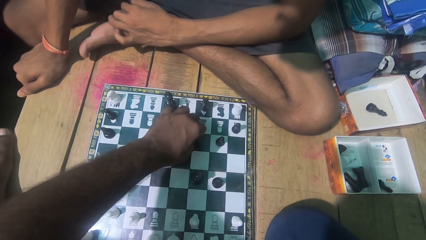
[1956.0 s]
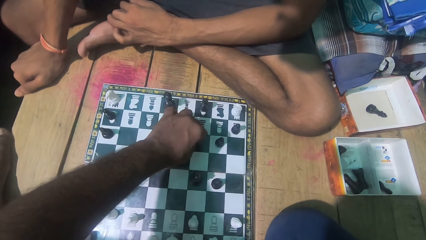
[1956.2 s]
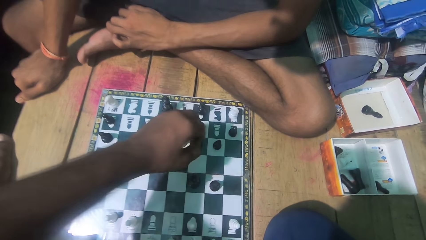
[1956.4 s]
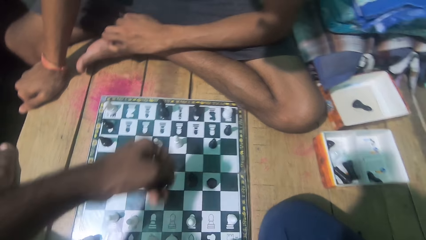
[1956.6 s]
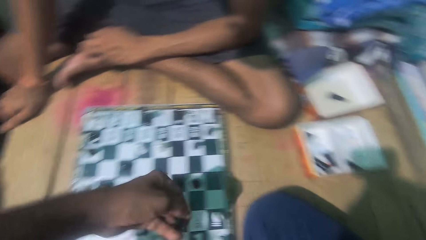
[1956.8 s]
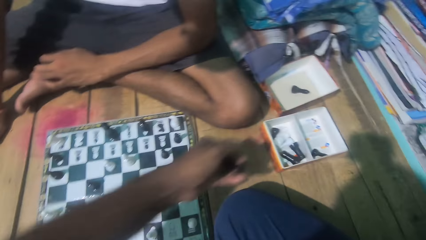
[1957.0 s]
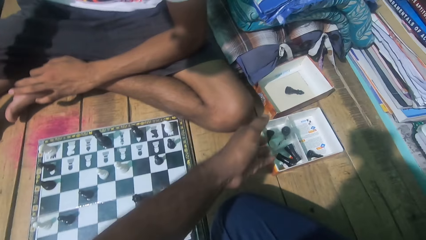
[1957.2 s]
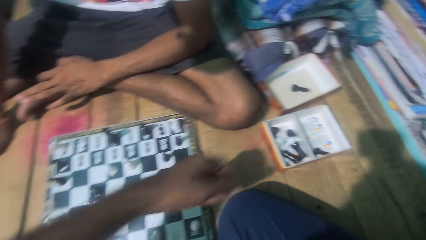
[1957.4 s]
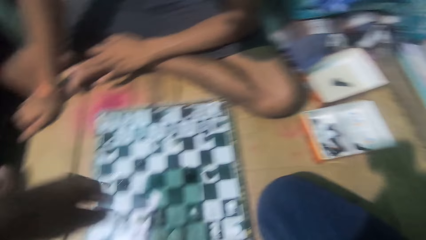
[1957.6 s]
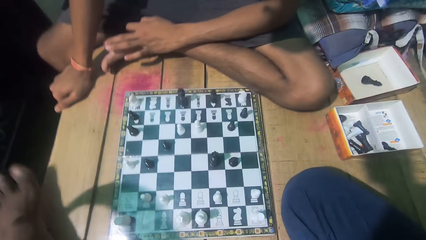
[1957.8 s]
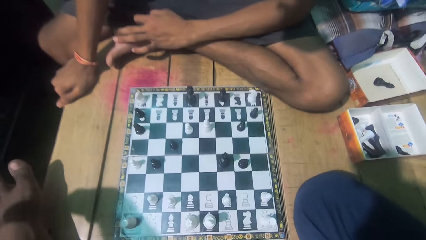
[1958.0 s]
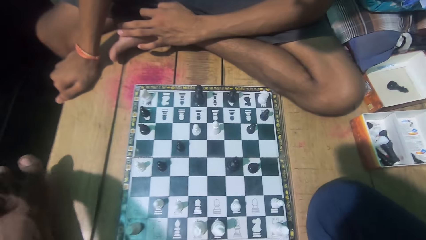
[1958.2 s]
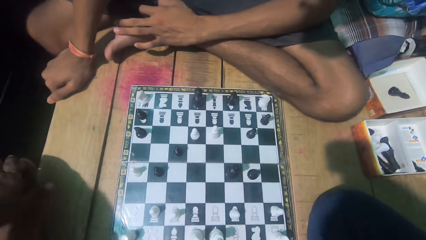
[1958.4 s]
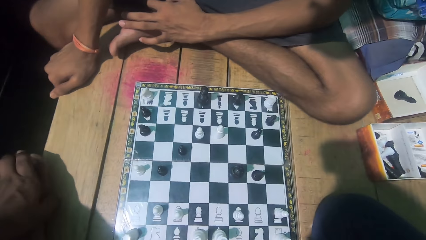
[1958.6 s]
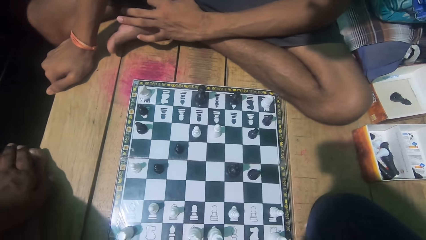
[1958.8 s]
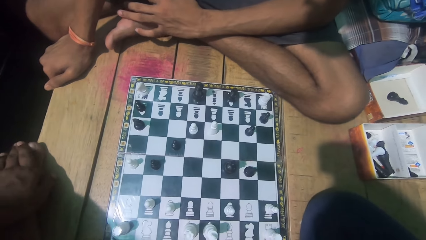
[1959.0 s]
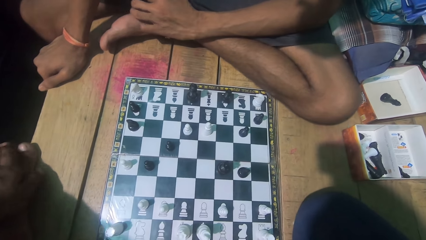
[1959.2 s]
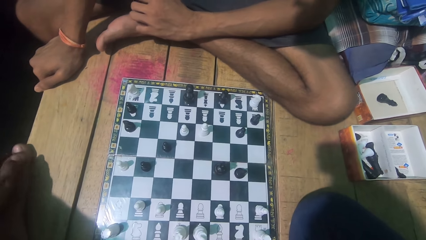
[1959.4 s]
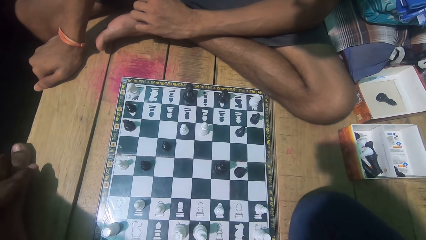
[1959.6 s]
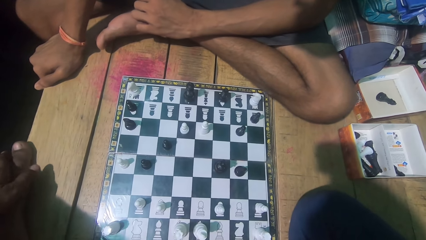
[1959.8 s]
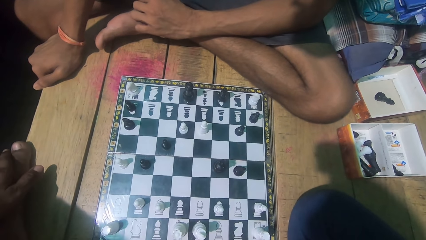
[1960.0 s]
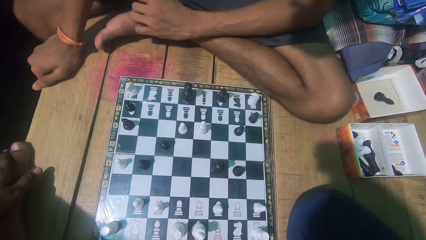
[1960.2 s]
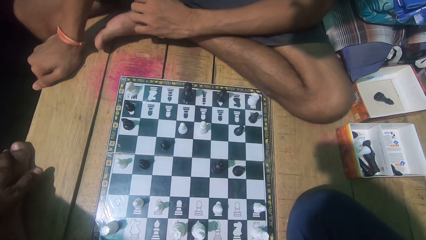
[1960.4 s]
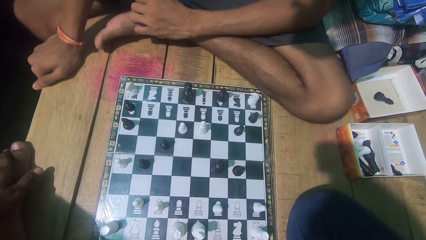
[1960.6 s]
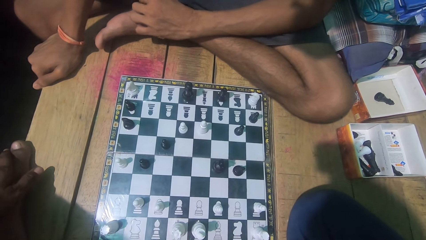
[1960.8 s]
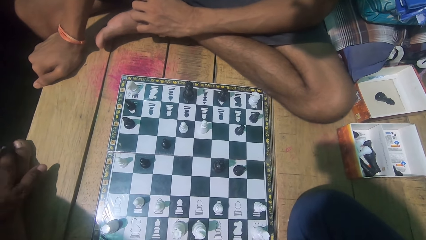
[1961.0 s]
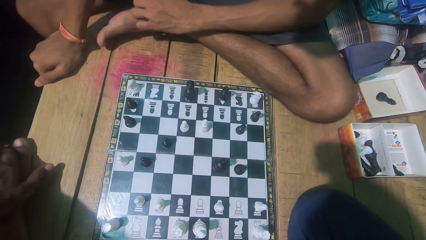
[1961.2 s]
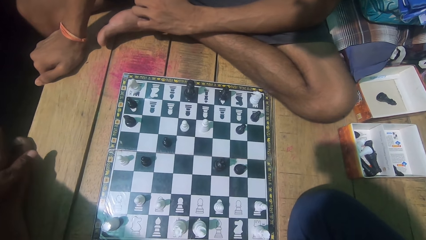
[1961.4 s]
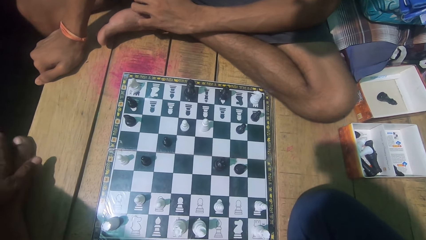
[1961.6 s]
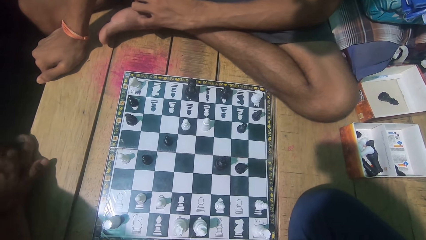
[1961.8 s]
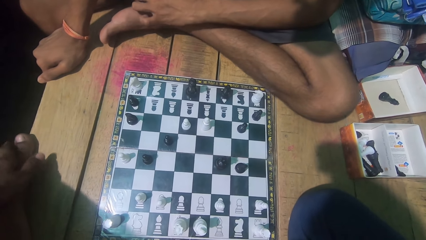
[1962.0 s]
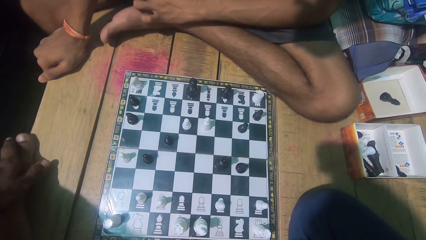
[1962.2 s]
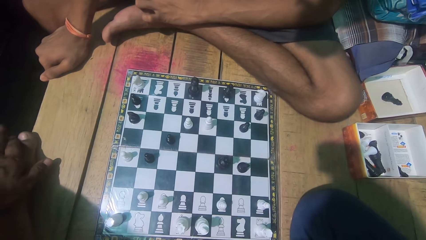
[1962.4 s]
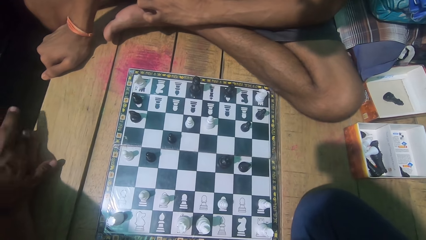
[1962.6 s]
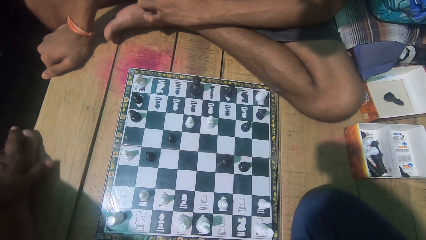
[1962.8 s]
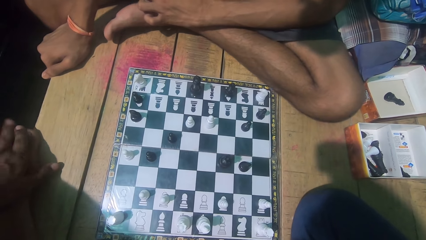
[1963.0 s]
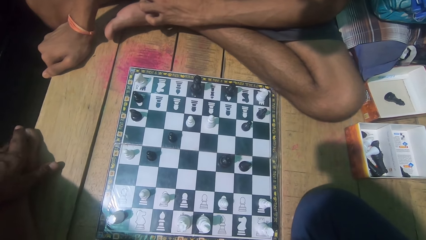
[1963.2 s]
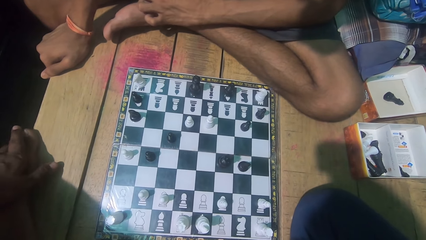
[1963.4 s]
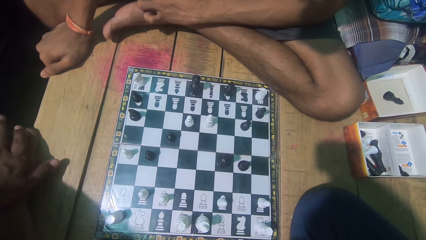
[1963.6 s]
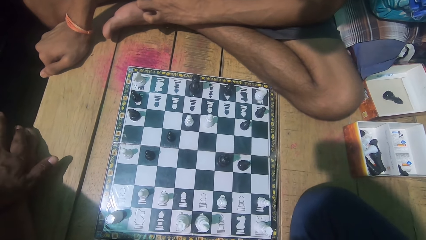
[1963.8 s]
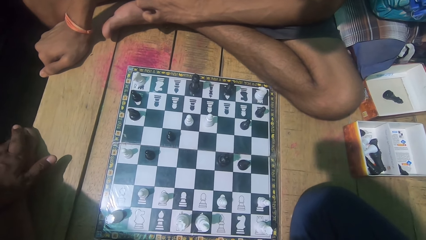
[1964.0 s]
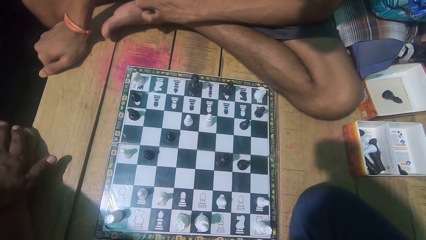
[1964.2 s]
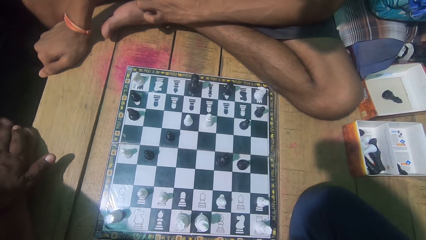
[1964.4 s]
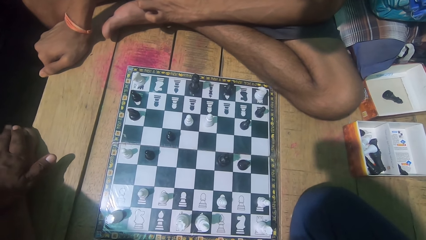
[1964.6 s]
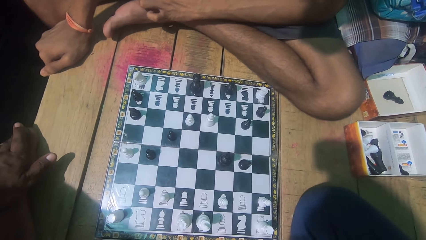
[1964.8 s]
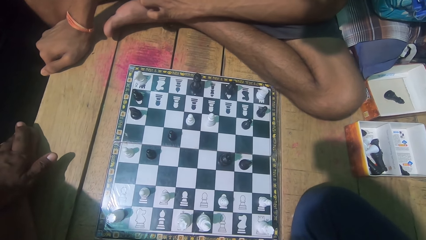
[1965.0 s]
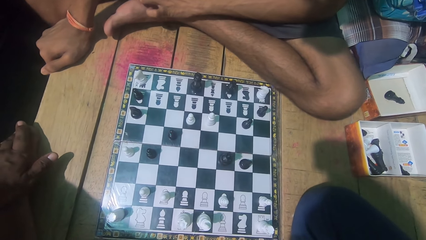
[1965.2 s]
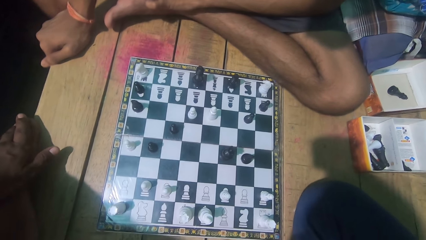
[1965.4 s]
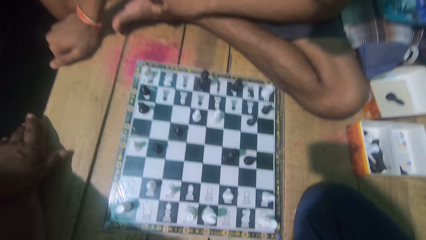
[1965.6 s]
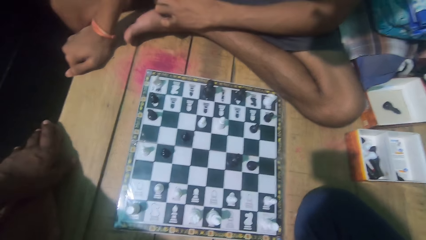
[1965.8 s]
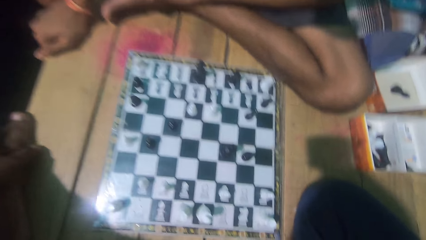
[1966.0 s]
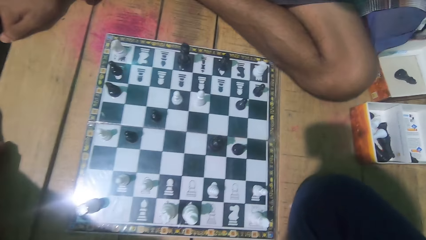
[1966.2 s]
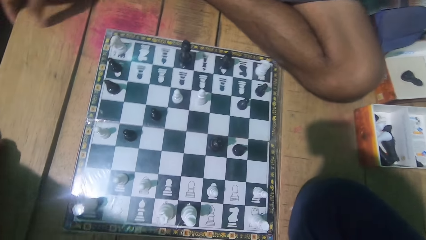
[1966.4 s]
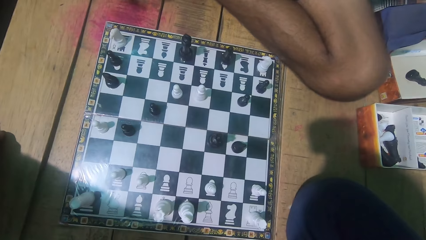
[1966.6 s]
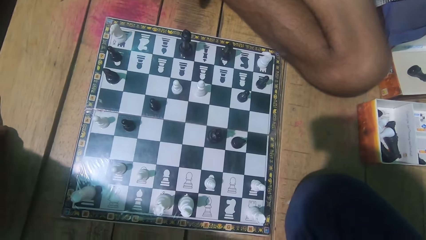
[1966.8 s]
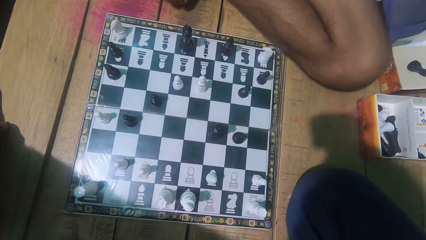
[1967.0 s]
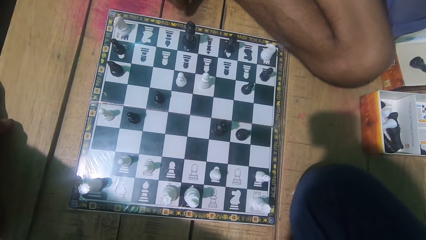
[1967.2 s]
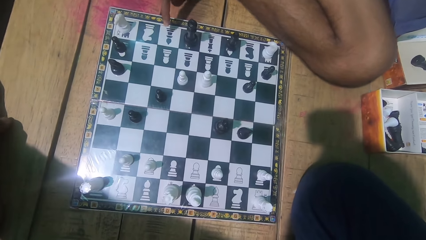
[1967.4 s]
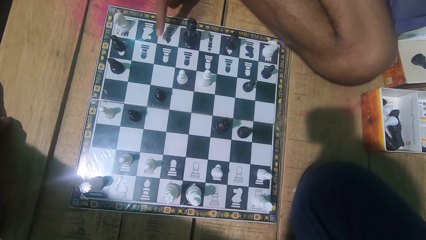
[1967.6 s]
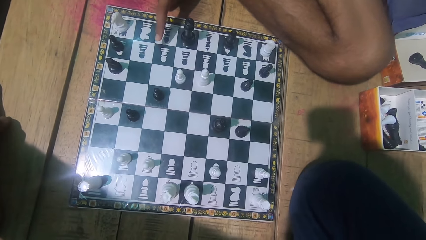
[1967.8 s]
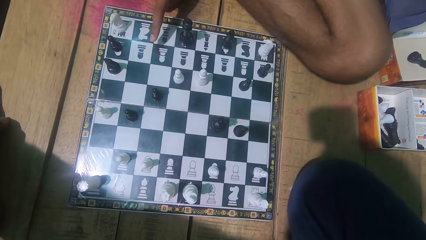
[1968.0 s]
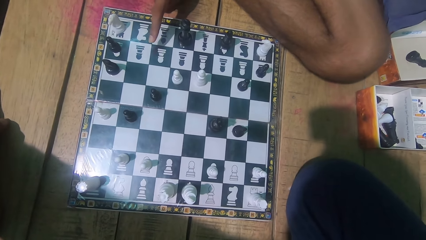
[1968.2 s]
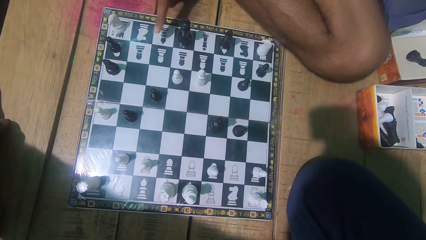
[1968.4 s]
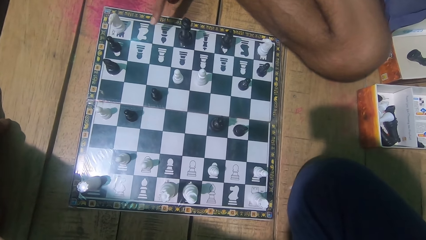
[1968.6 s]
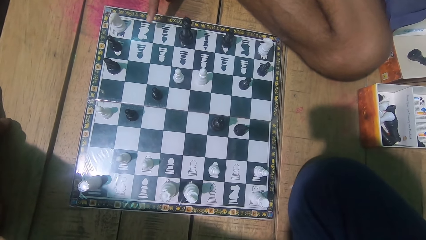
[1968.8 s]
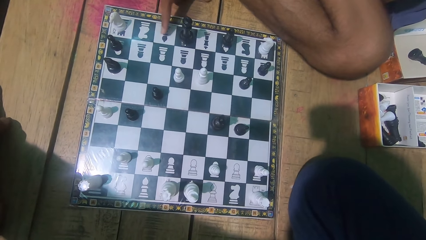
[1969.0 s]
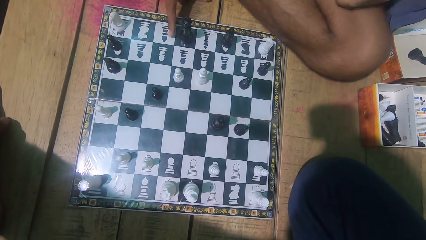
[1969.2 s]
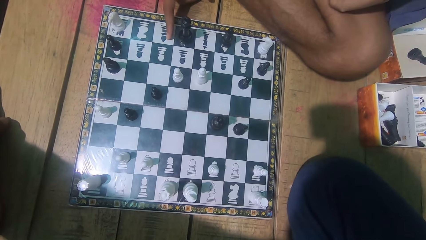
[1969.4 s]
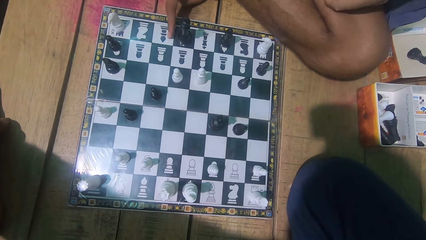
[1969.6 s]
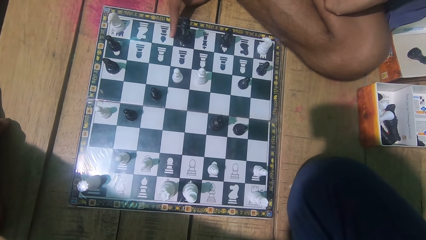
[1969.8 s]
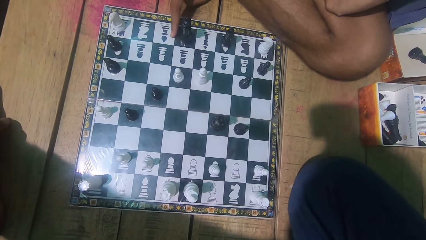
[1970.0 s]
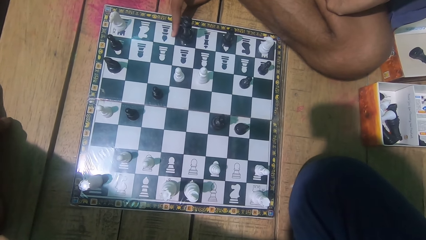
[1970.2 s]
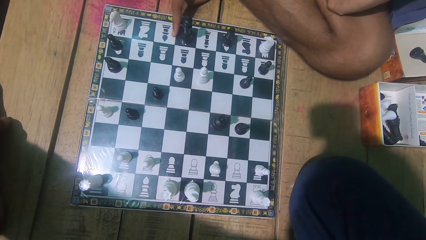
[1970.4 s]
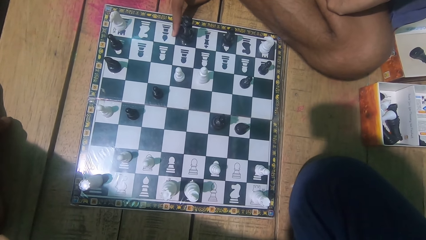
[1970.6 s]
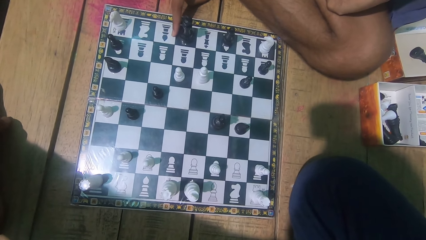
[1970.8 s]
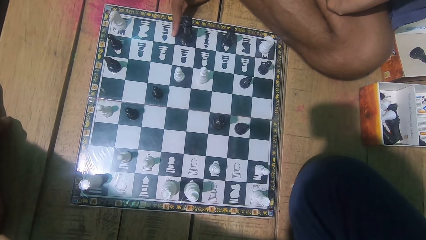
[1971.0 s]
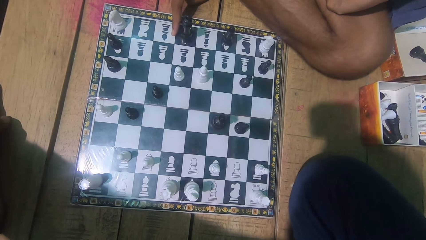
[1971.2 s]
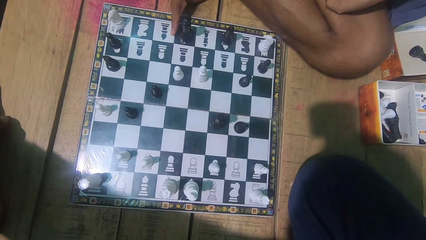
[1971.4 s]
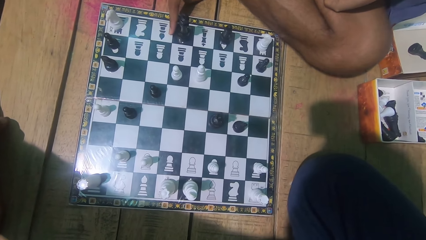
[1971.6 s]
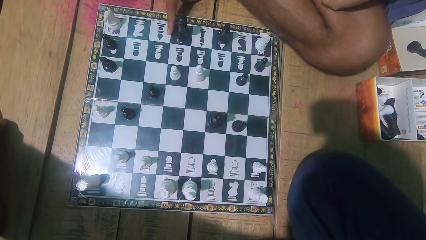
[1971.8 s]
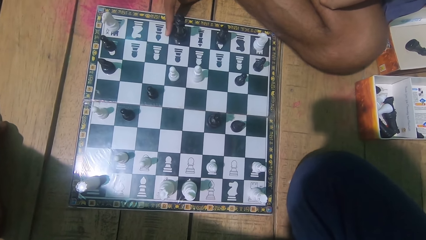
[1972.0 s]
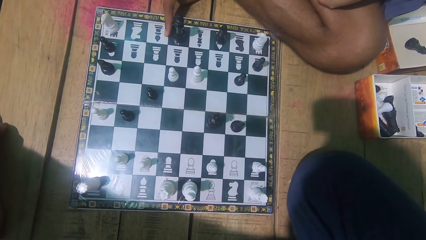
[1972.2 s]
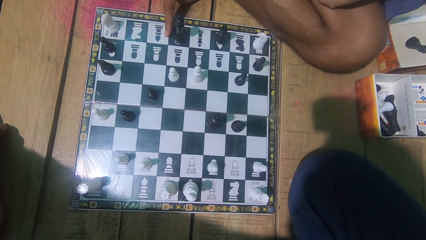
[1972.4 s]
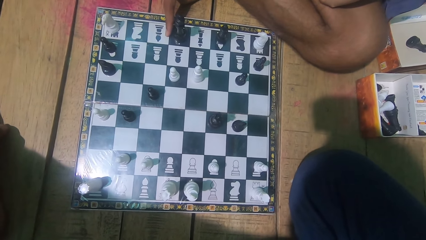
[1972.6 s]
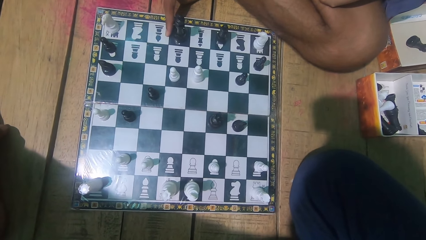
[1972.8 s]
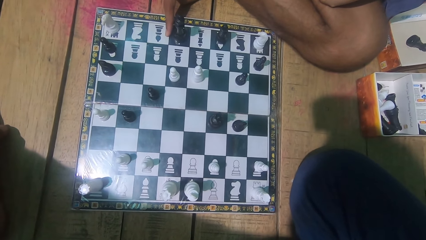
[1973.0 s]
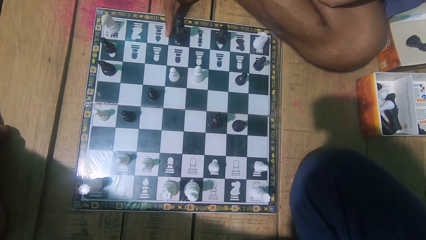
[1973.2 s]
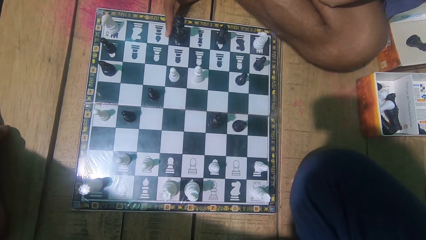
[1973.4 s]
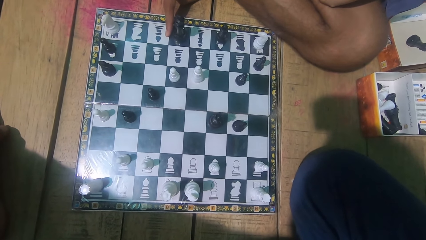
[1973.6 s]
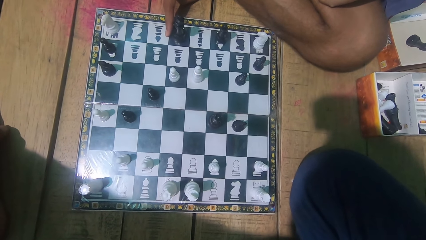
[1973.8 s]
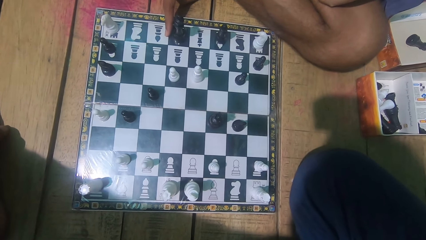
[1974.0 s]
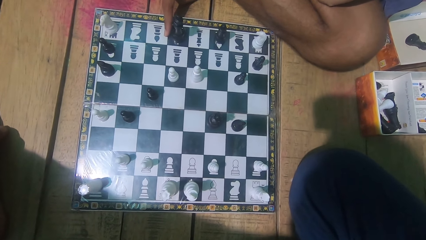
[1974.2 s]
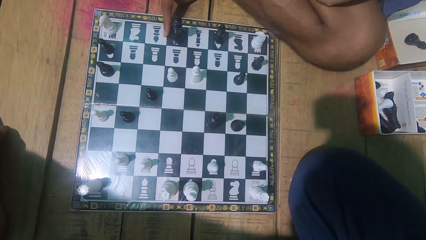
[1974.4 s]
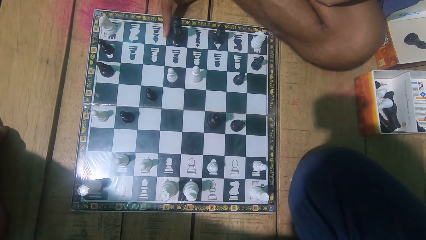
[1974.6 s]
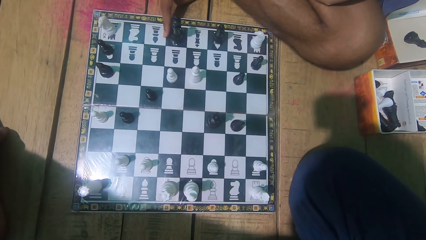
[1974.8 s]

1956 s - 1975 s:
The camera wearer picks up the opponent's chess piece. They throw the chess piece into the box. They look at the chess game with a man. The man points at the chess board. The camera wearer looks at the chess game with the man.
